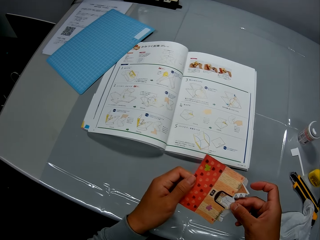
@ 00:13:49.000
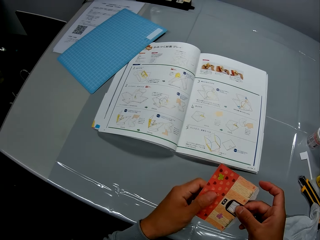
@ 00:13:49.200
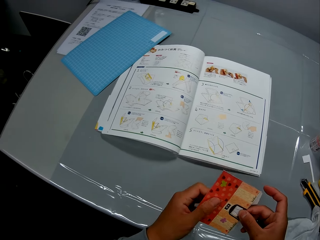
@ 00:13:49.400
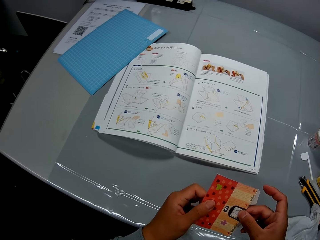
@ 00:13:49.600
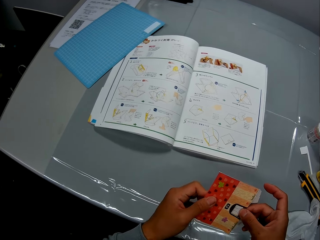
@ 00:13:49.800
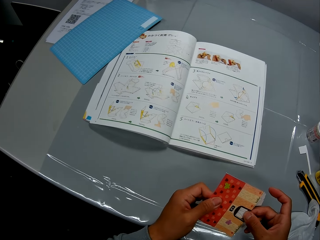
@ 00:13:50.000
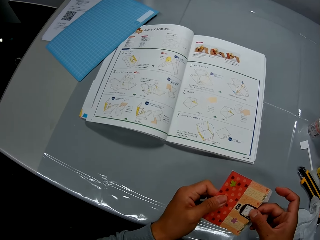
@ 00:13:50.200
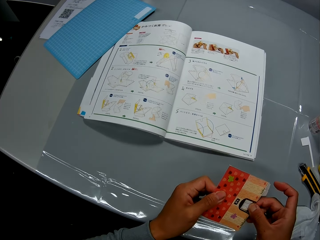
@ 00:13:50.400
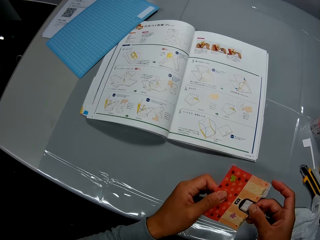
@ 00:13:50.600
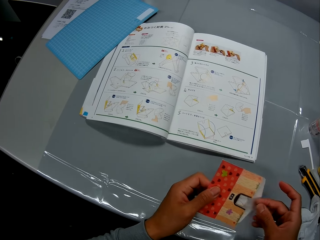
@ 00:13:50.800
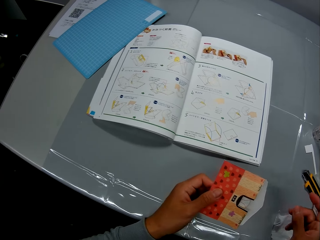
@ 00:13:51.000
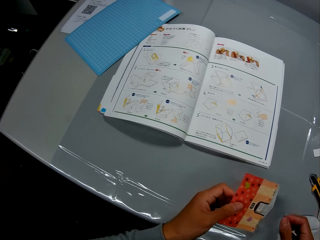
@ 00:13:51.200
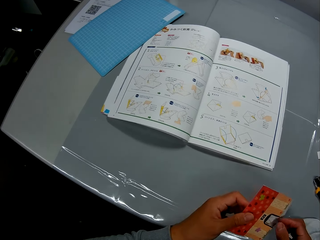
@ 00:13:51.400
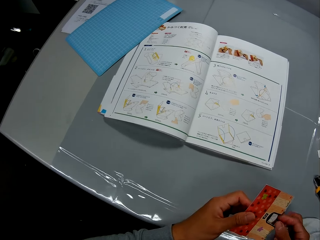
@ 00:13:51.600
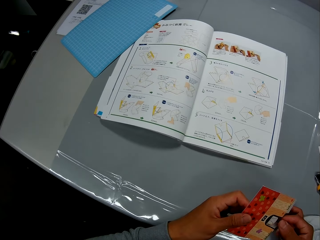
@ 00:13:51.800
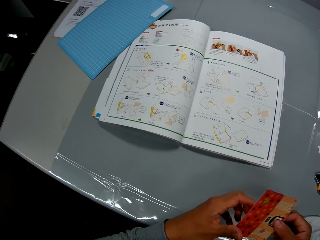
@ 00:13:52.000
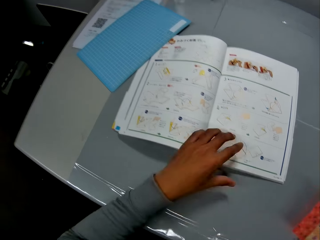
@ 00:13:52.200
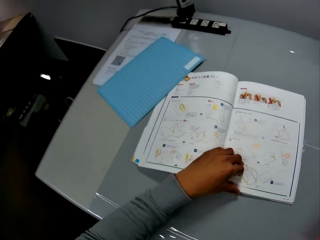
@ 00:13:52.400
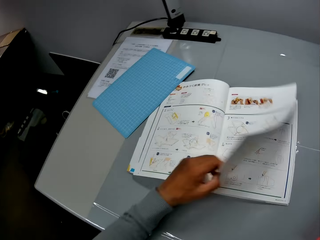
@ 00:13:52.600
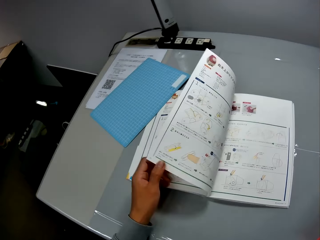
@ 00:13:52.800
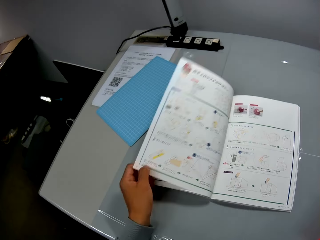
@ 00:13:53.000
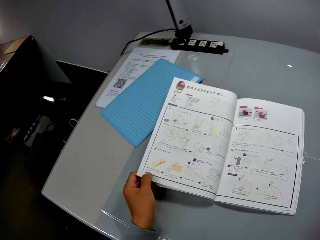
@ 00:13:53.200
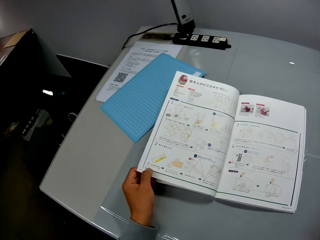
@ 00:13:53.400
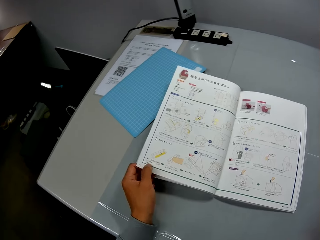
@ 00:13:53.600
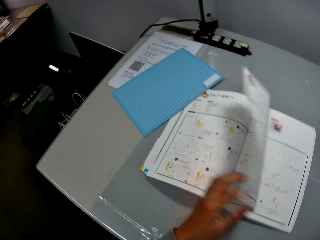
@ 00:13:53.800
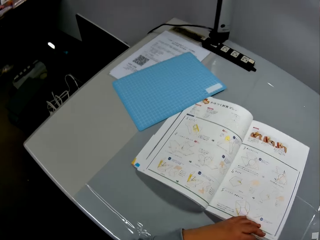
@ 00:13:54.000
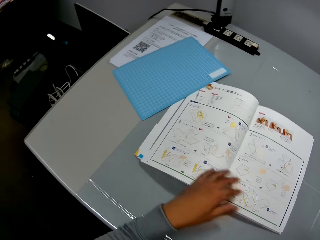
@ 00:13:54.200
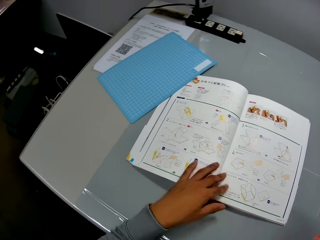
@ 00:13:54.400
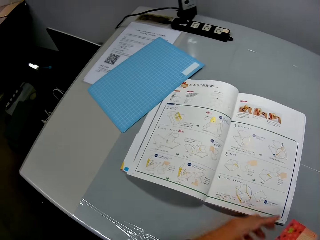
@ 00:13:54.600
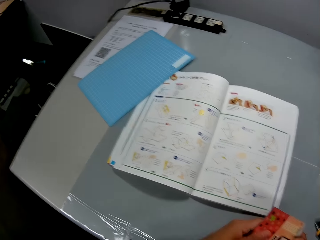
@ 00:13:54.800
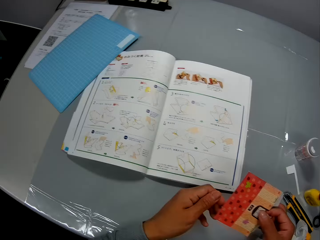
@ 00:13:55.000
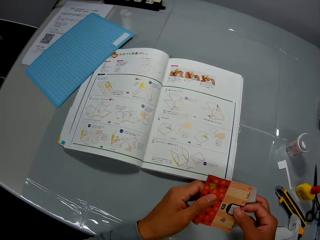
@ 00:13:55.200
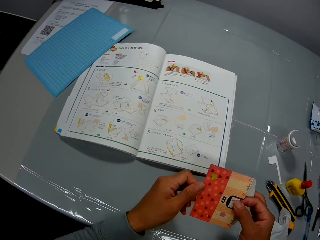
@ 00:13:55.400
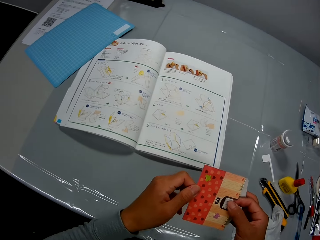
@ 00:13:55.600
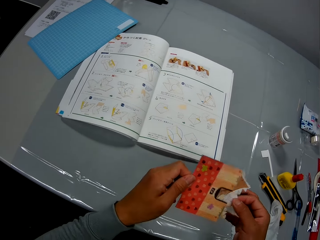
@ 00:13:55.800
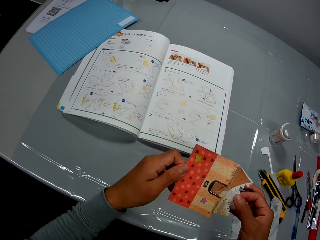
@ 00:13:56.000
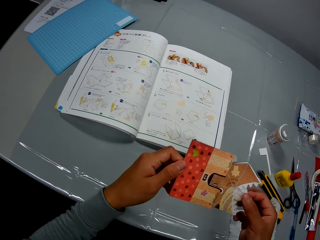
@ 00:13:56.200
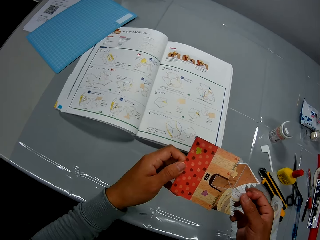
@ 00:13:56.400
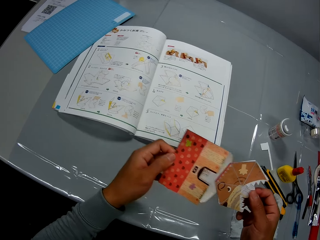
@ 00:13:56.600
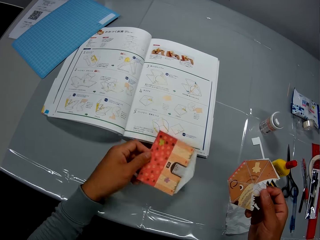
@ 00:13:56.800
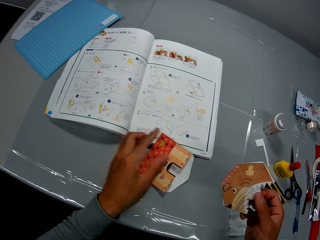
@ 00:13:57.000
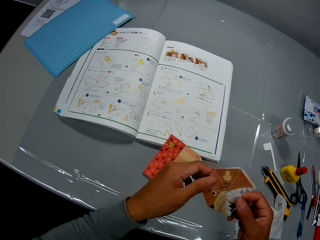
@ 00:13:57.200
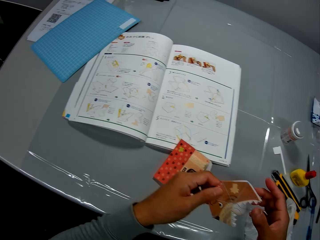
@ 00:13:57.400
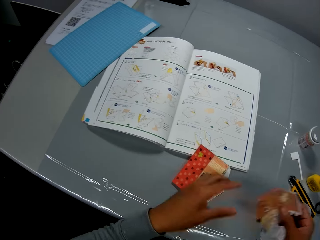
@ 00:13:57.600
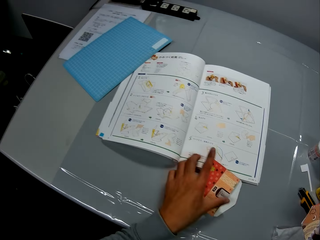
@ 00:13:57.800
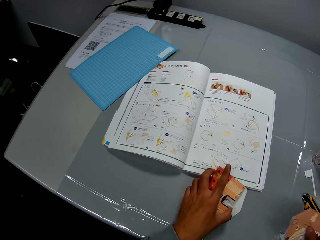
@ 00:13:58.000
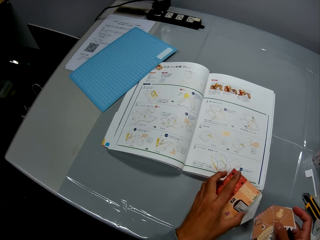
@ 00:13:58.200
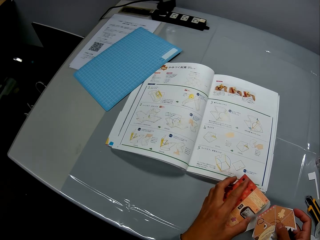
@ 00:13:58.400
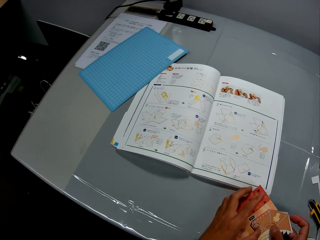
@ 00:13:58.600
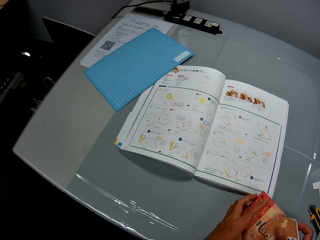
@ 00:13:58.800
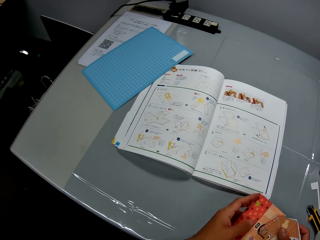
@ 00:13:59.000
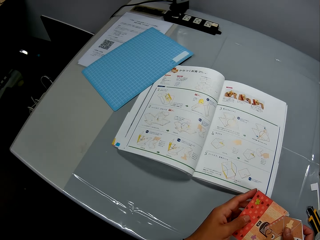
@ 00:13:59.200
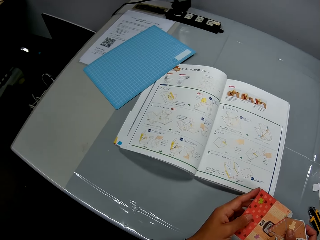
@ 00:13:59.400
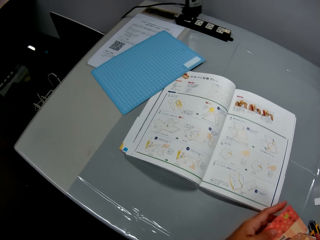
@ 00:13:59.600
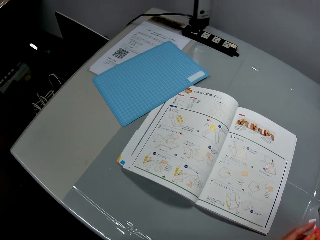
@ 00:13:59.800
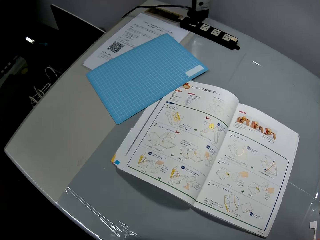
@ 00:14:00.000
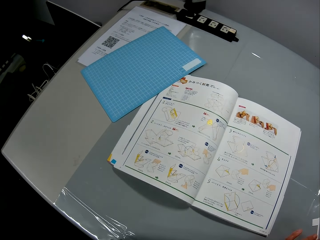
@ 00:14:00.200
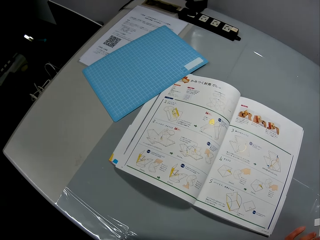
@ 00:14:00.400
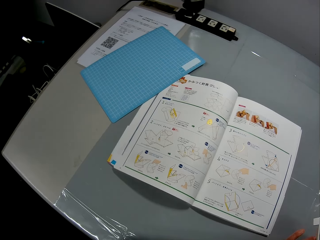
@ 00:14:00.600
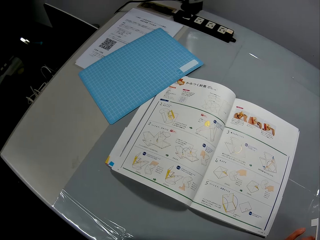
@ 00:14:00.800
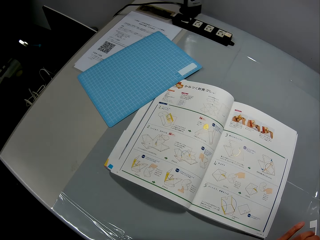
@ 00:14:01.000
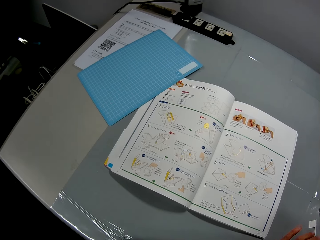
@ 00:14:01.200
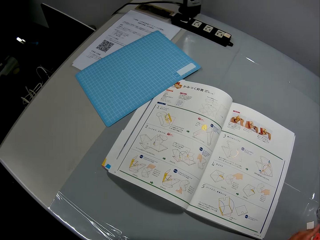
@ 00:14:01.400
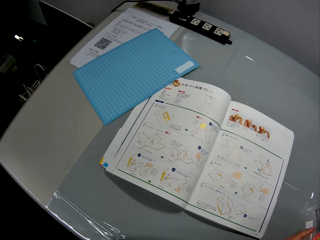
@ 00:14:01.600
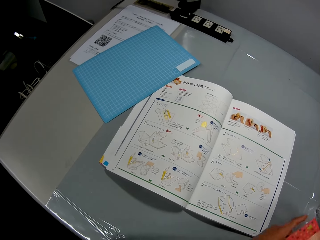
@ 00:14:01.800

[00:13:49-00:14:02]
The camera wearer removes the art from the envelope. He checks the craft illustrations in the craft book. He stares at the envelope. He flips to a second page in the craft book. He continues to check the craft illustrations in the craft book. He flips back to the first page. He continues to check the craft illustrations in the craft book. He places his left hand on the craft book. He removes the first paper craft from the second paper craft. He drops the second paper craft on the table. He examines the first paper craft in his hands. He picks up the second paper craft from the table. He sets the first paper craft into the second paper craft. He continues to check the craft illustrations in the craft book.

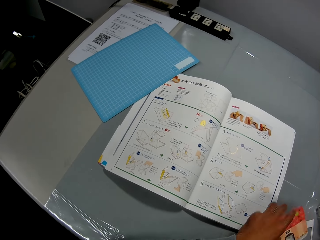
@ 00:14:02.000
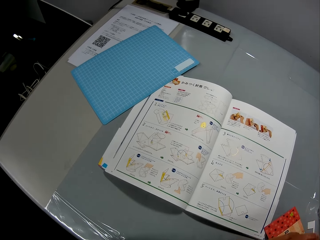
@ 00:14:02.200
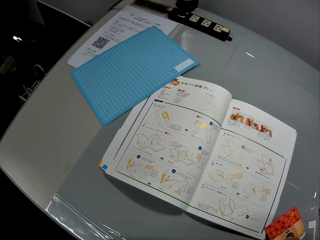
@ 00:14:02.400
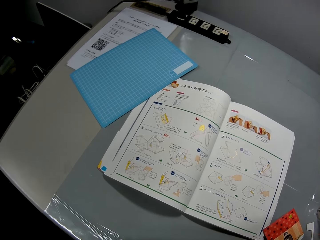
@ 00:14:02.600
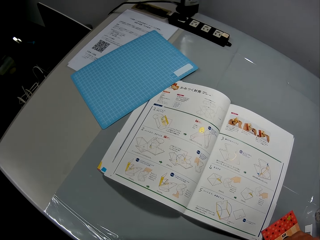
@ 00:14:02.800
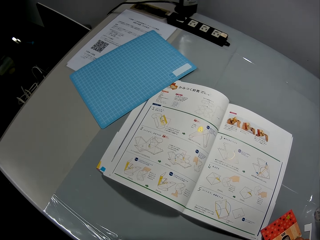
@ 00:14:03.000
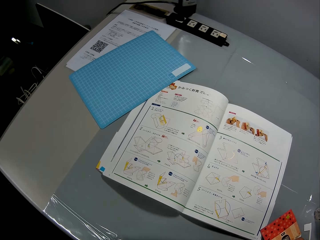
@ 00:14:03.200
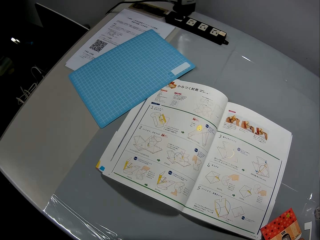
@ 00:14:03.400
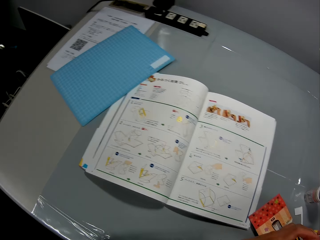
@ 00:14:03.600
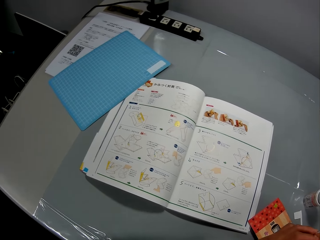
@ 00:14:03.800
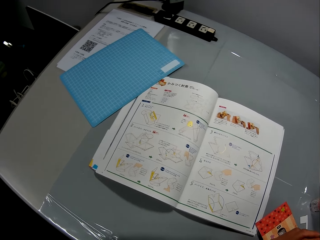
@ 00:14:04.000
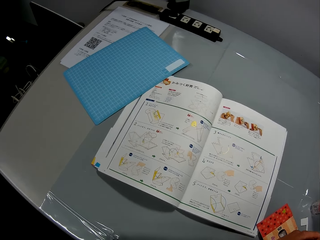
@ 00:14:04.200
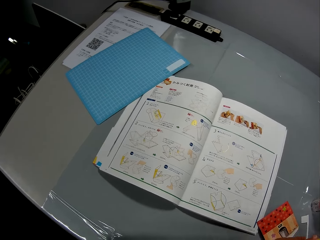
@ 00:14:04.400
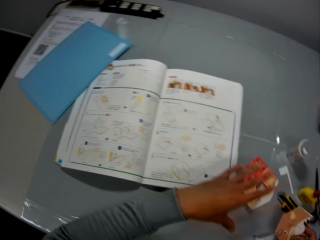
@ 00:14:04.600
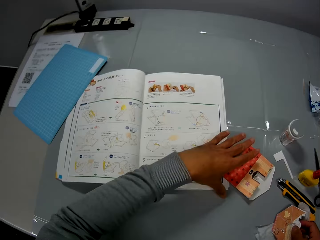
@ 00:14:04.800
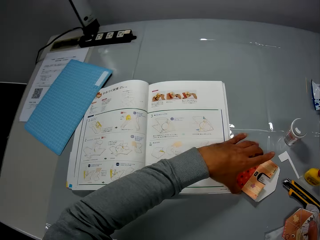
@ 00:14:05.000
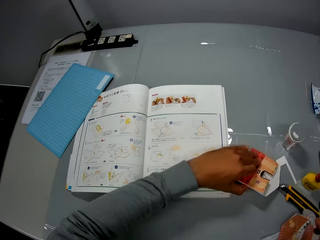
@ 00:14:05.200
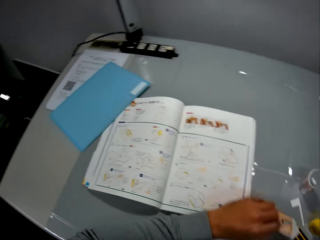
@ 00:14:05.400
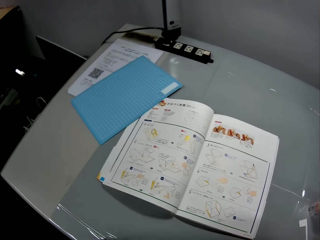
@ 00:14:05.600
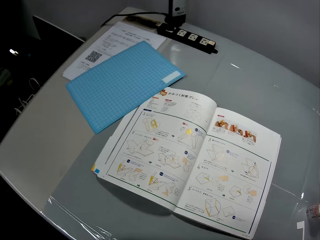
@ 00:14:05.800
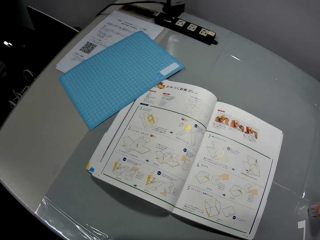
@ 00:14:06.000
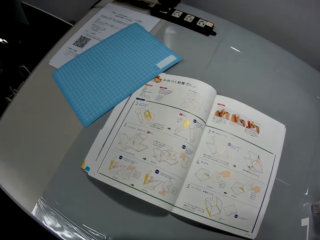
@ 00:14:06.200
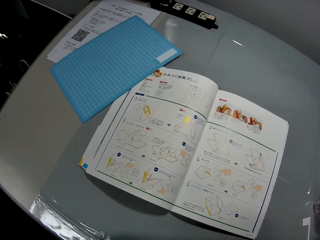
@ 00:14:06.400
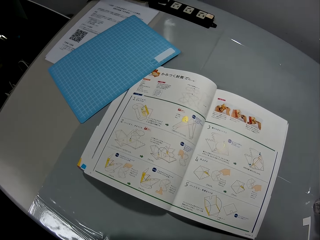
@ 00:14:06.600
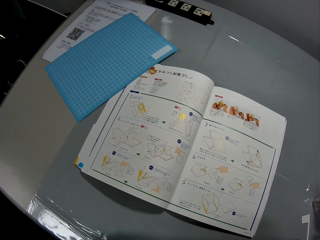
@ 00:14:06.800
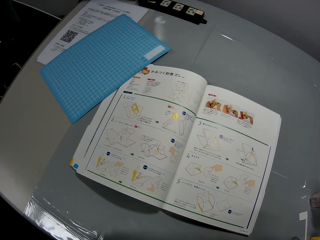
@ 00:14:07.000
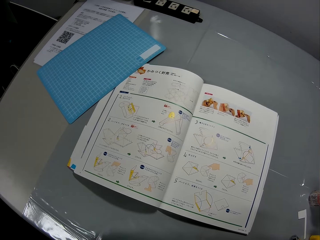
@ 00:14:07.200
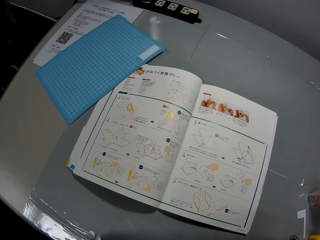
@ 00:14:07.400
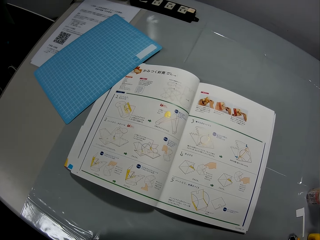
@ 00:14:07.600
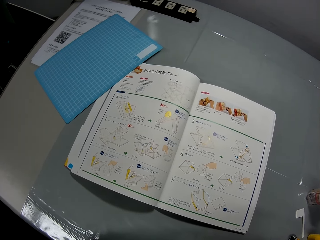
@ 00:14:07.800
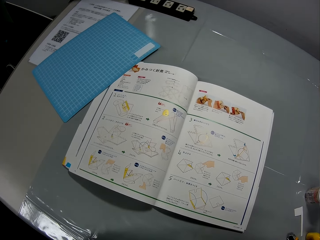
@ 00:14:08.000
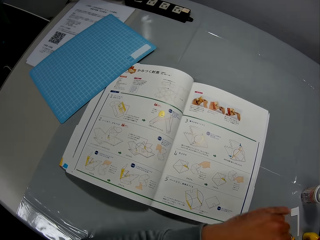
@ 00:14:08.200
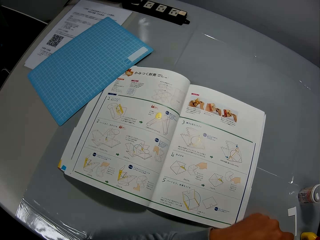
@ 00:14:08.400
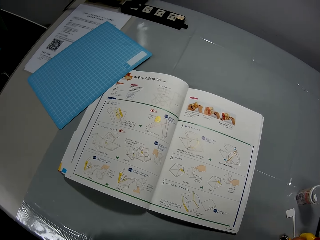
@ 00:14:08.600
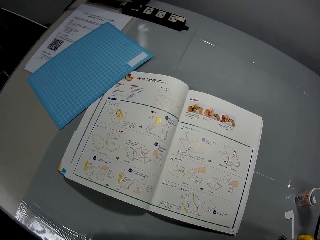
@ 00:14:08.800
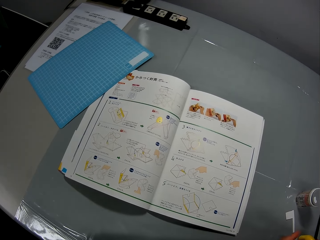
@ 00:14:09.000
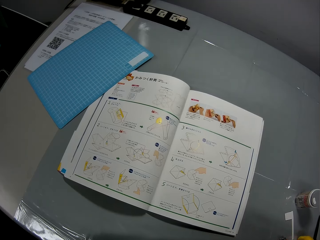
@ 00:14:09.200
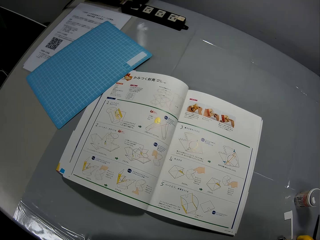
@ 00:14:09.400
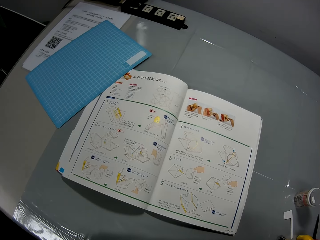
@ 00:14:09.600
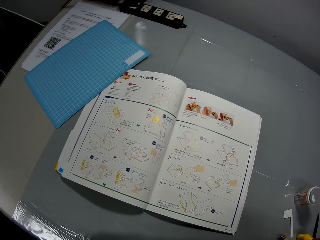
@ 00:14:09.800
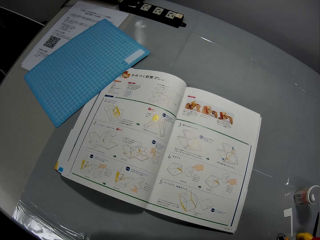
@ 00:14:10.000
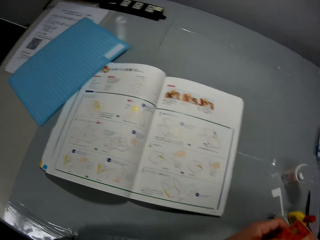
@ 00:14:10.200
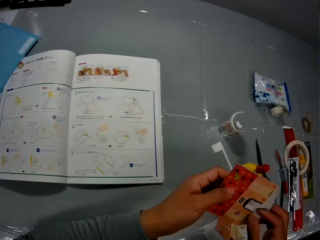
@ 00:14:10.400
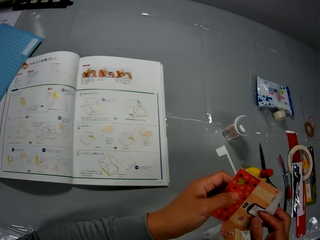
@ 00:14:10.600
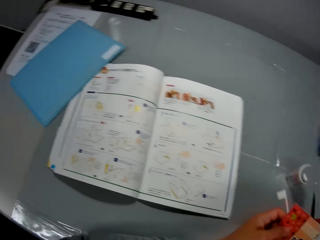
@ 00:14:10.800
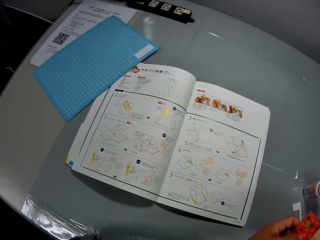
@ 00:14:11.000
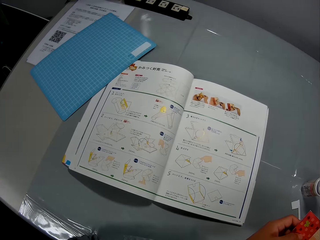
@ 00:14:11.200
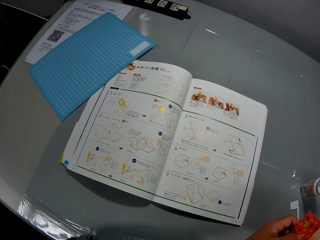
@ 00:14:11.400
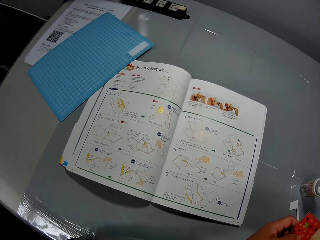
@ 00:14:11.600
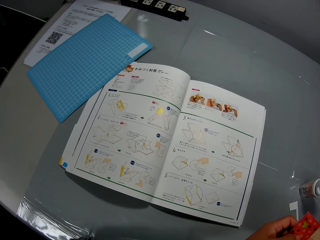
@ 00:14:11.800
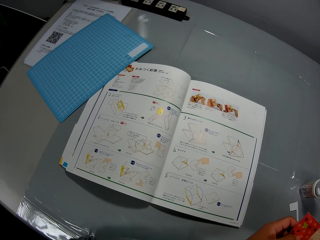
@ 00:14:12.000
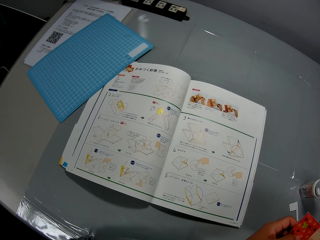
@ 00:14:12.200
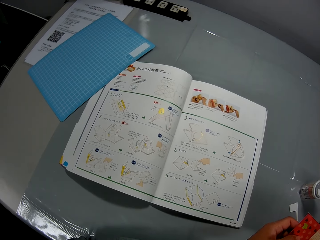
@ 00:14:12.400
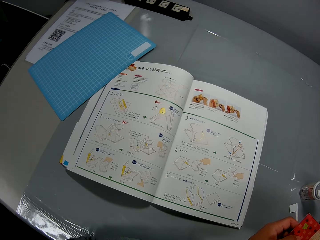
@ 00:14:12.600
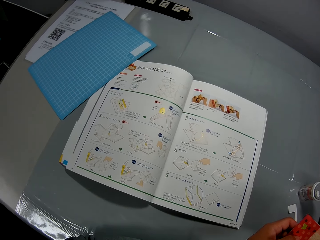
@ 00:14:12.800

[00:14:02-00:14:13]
The camera wearer drops the second paper craft or envelope on the table. He adjusts the first paper craft with his hands. He stares at the book on the table. He picks up the second paper craft from the table. He sets the first paper craft into the second paper craft. He stares at the book on the table. He stares at the envelope. He stares at the book on the table.
